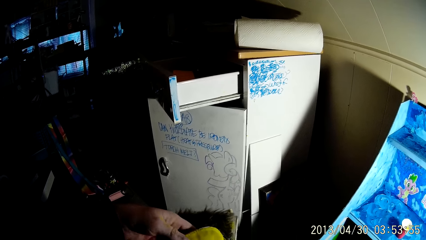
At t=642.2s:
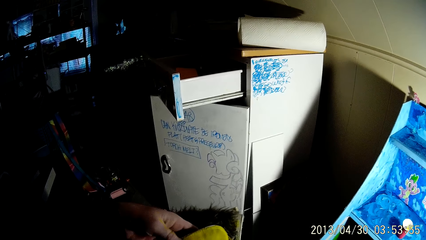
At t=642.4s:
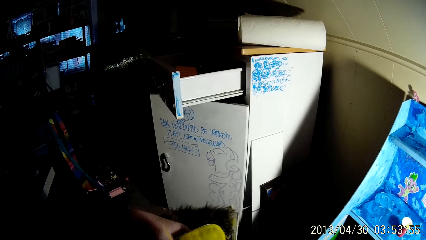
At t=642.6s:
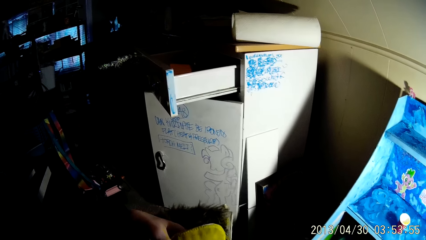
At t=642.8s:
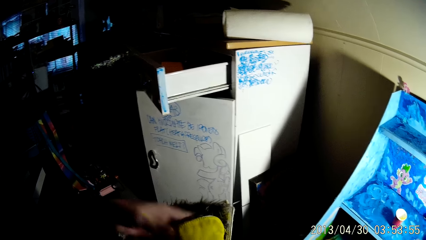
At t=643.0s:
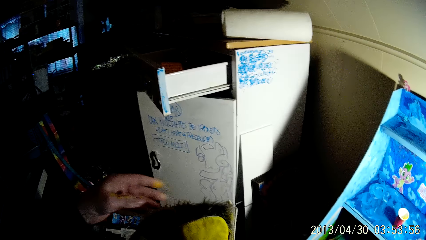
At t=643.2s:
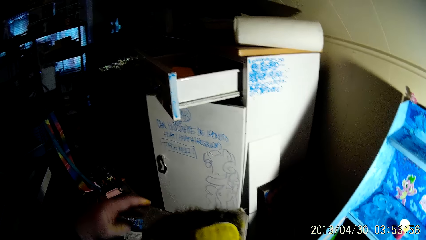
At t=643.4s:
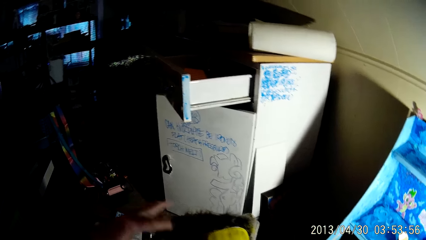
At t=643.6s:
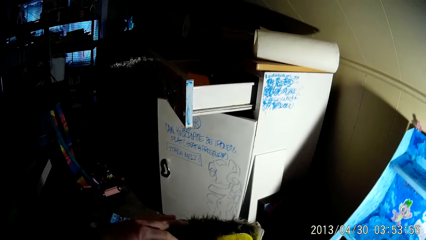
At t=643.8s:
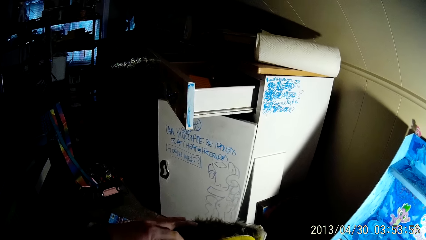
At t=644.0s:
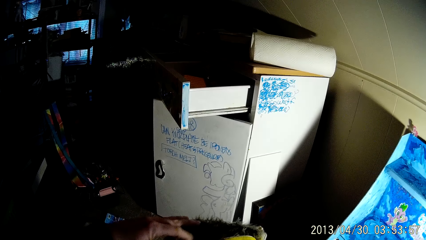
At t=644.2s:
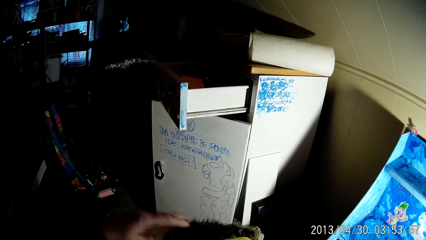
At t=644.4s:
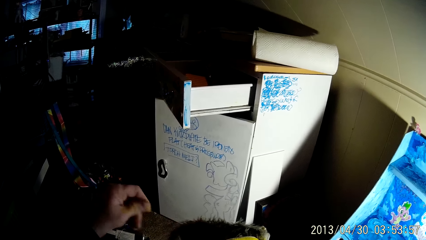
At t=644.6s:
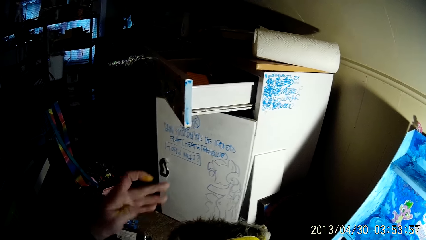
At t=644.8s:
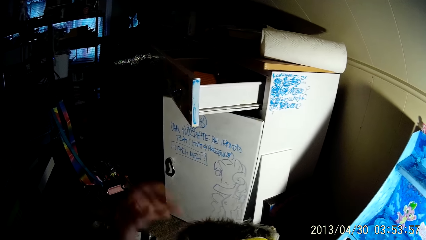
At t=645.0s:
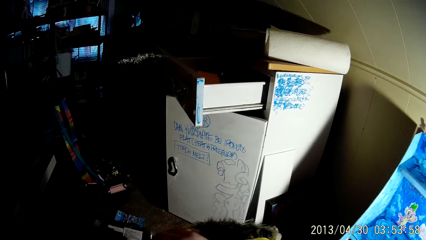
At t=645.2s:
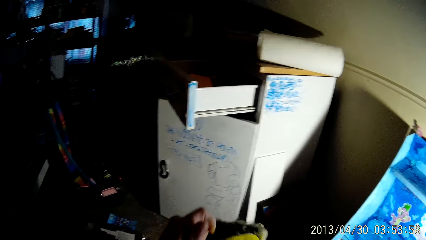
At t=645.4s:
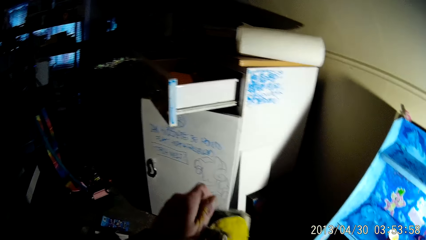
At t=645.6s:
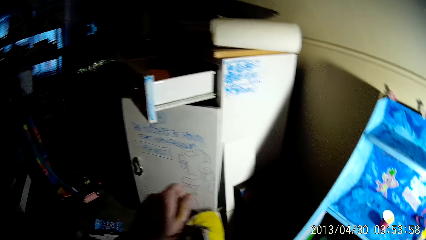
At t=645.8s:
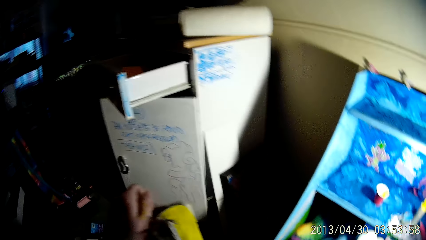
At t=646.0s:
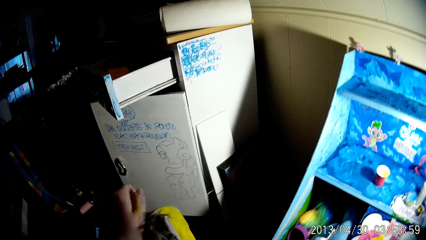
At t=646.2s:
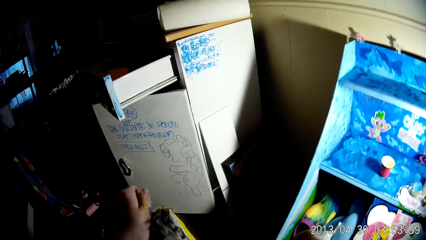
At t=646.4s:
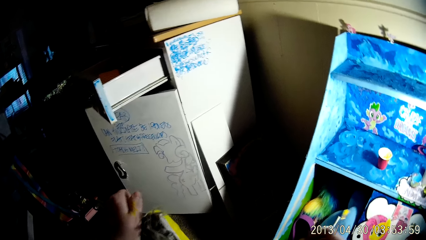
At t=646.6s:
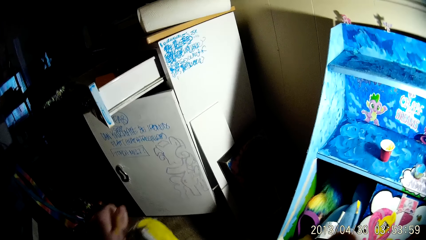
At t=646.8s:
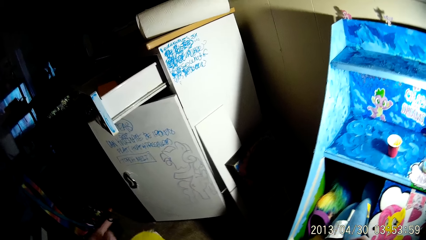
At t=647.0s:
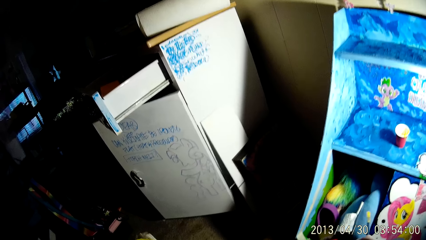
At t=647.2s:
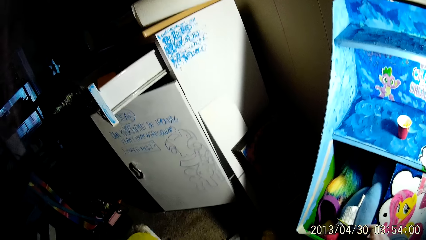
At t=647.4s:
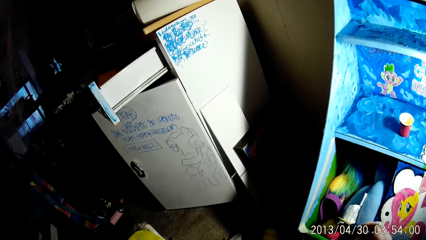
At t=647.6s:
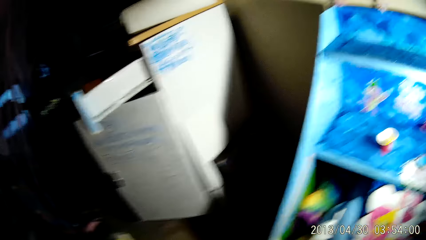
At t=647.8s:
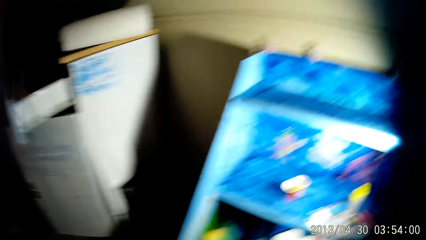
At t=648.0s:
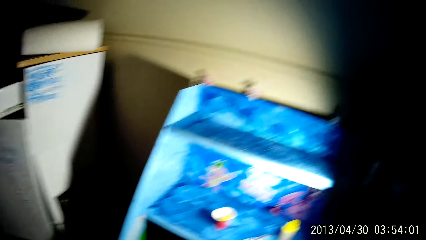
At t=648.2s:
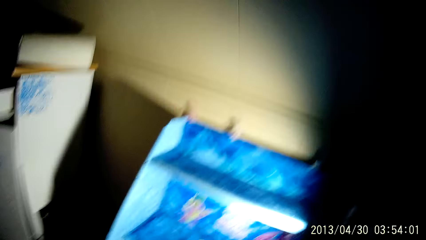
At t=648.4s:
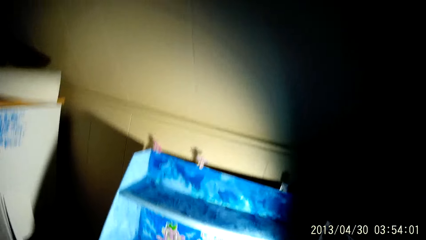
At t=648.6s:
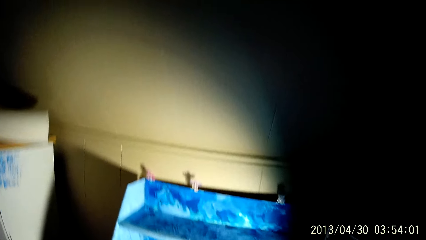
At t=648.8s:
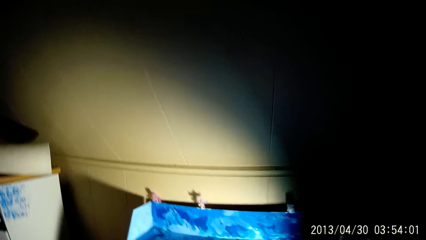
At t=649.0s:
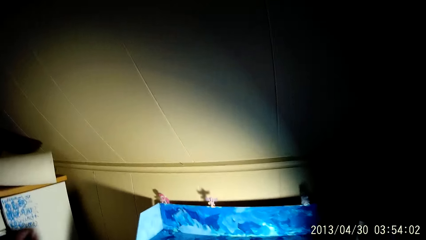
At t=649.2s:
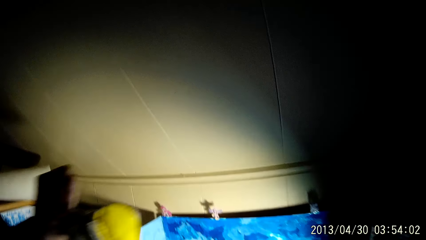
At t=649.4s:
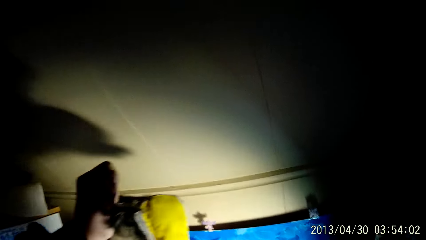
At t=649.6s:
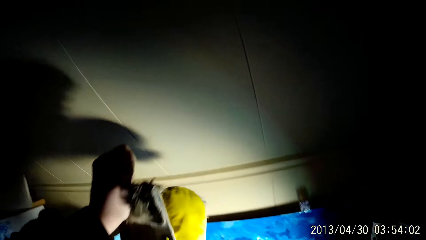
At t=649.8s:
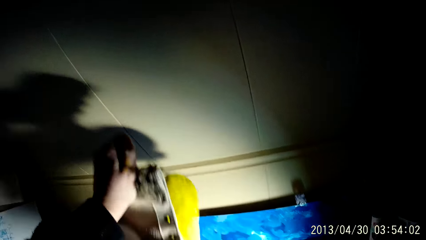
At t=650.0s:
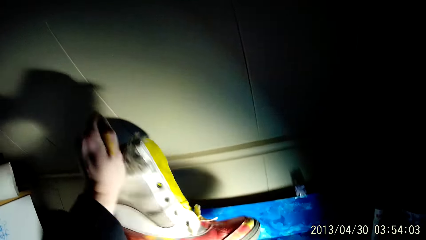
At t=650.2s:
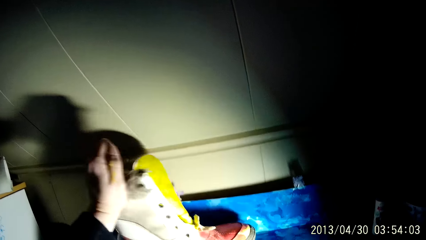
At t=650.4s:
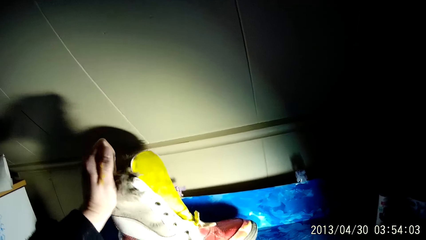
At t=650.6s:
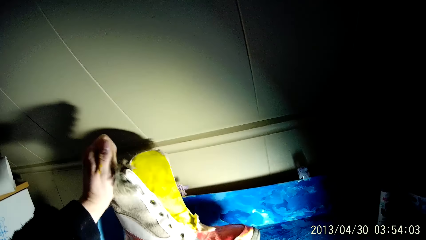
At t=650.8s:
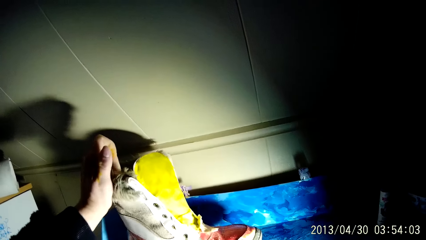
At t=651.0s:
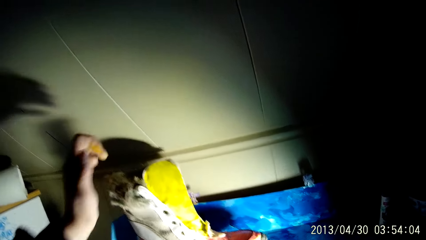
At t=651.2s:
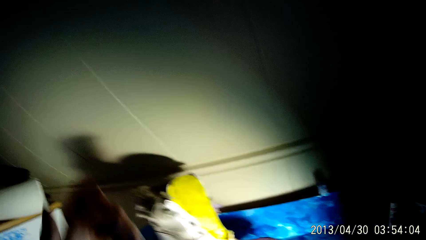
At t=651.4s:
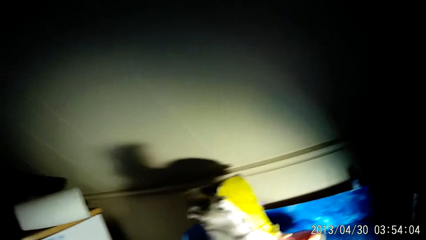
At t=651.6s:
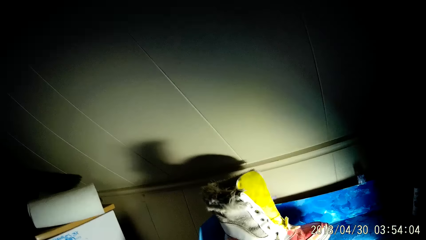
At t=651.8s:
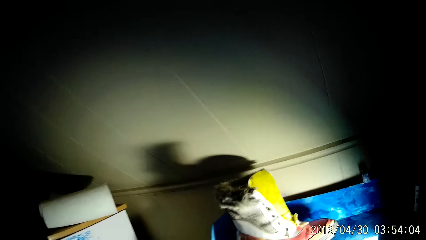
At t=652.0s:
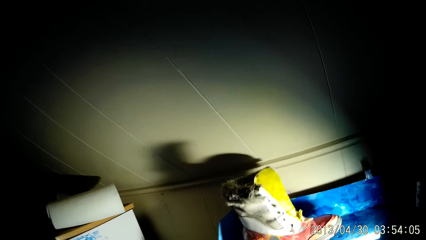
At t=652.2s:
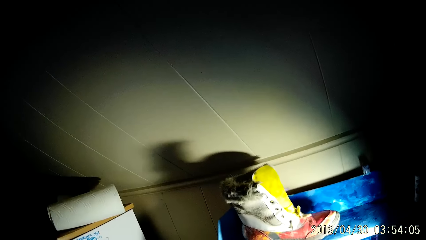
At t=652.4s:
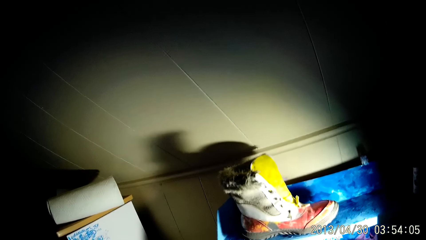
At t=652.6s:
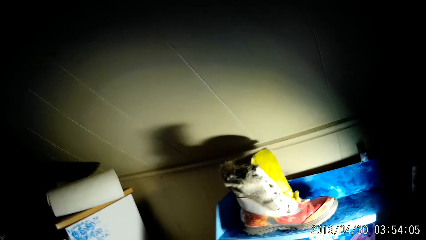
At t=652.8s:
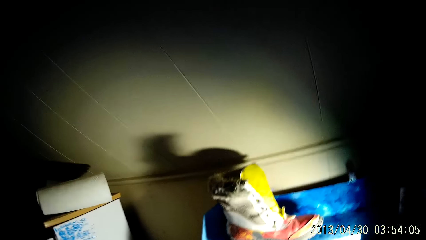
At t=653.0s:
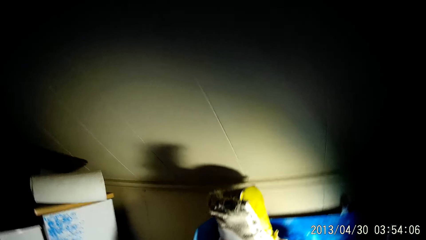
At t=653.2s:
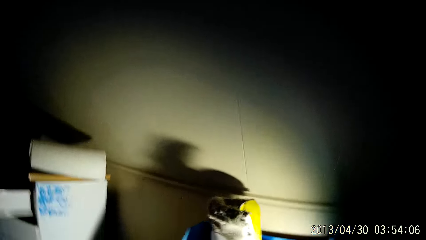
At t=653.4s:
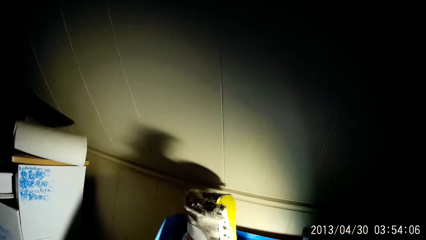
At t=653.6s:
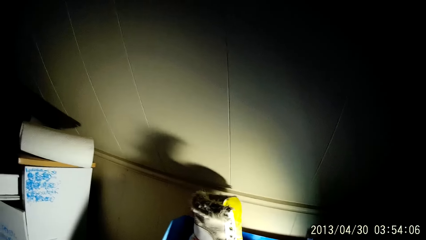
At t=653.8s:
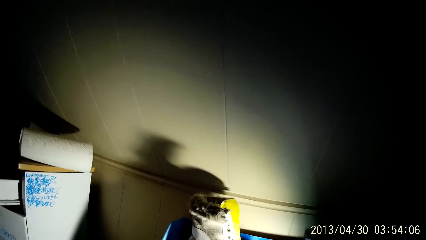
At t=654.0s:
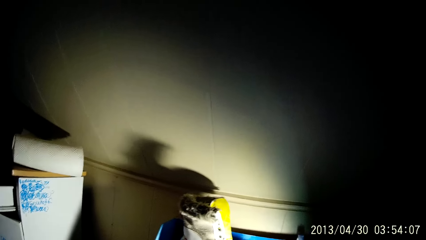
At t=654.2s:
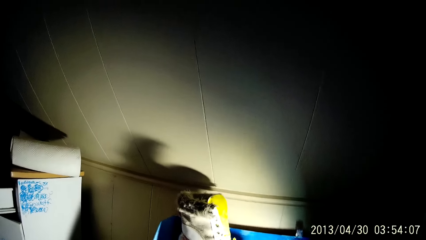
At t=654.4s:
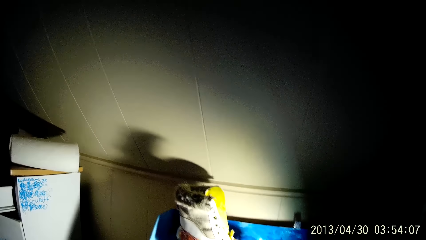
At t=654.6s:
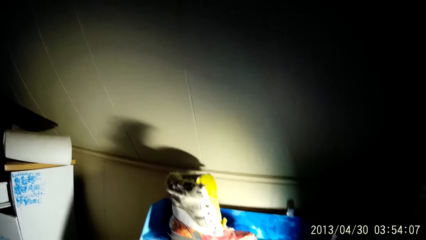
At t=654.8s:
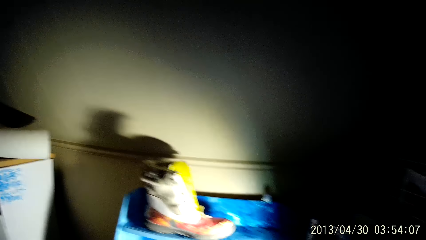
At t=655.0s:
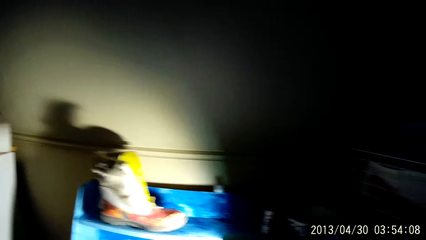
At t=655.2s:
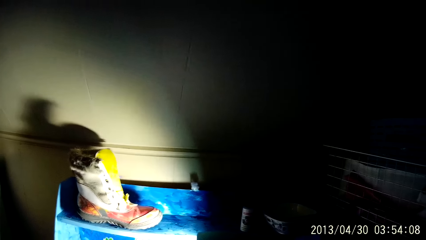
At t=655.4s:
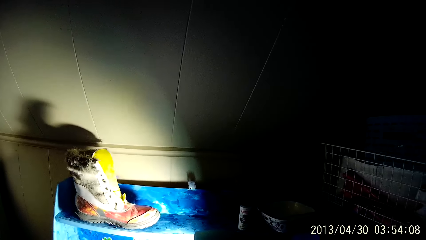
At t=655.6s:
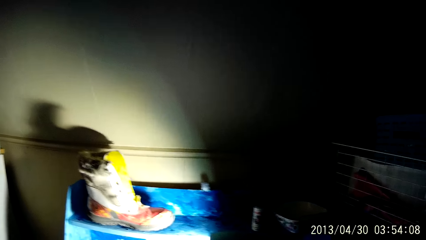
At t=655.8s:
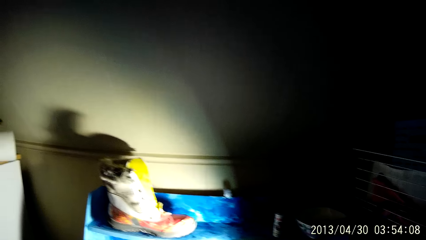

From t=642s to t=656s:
The camera wearer adjusts the pair of boots in his left hand. He rubs the fingers of his left hand together. He holds the pair of boots with his left hand. He drops the pair of boots on a shelf with his left hand.

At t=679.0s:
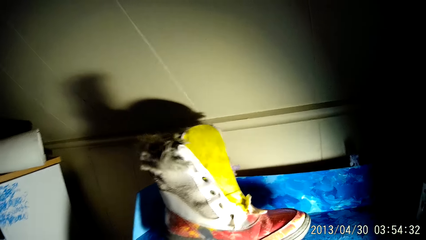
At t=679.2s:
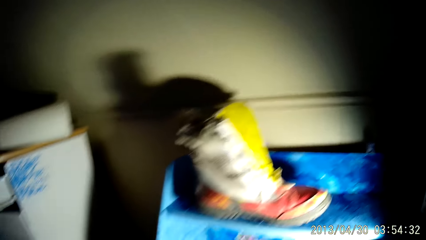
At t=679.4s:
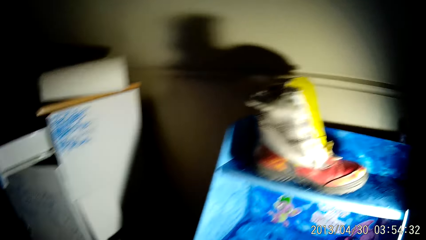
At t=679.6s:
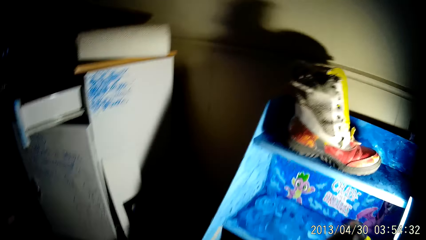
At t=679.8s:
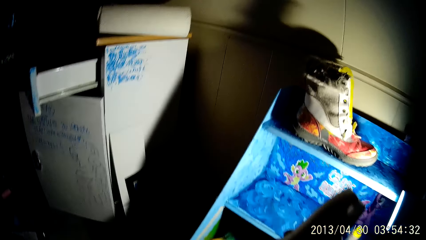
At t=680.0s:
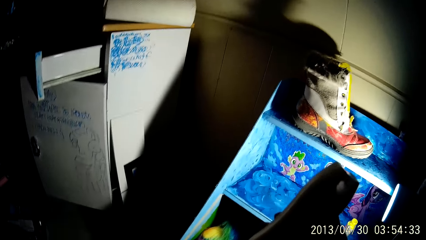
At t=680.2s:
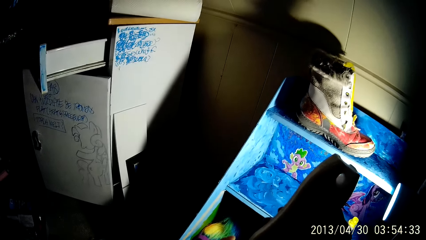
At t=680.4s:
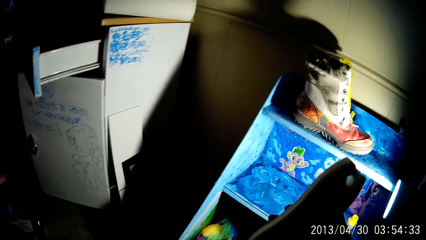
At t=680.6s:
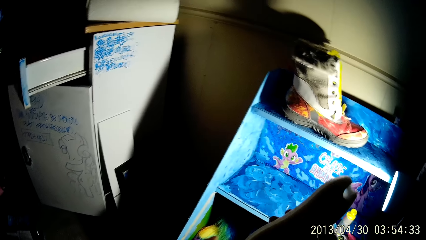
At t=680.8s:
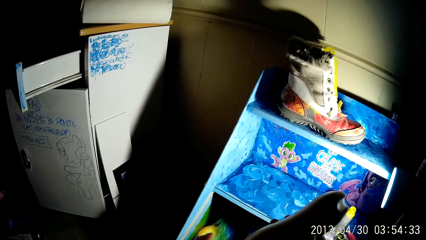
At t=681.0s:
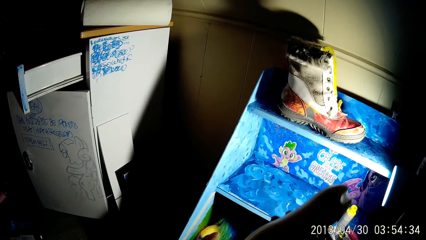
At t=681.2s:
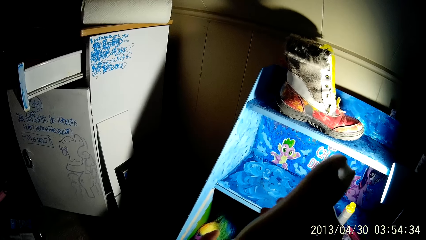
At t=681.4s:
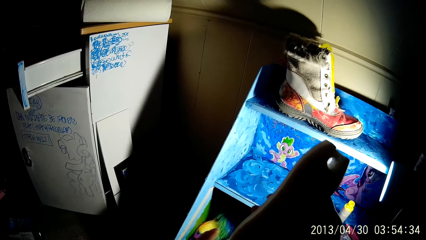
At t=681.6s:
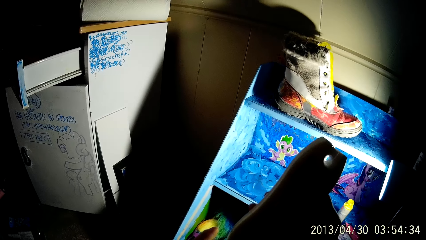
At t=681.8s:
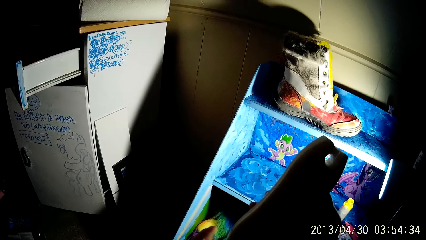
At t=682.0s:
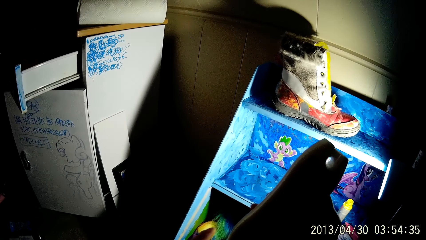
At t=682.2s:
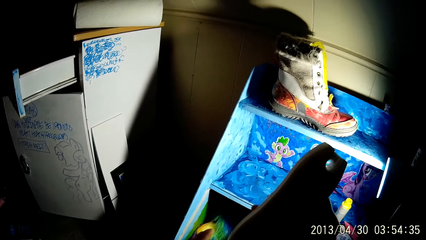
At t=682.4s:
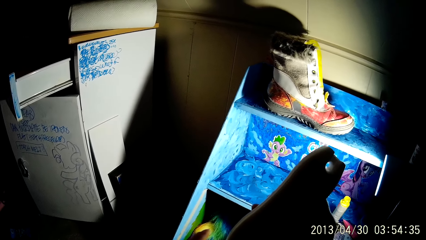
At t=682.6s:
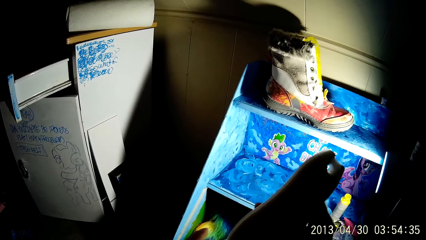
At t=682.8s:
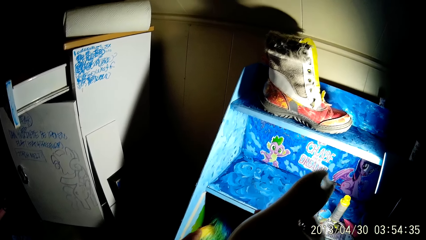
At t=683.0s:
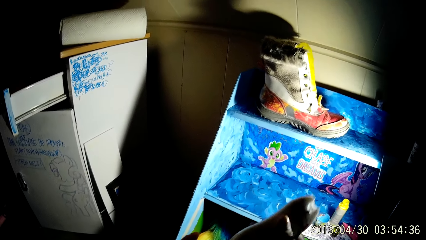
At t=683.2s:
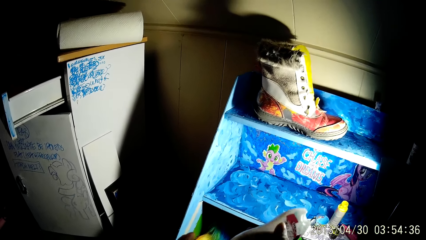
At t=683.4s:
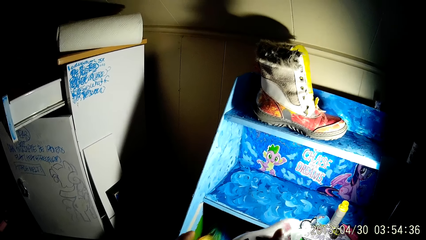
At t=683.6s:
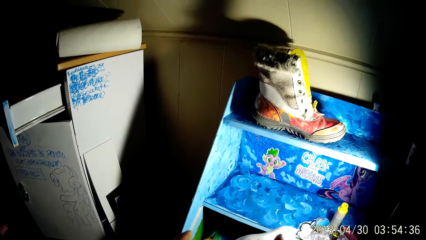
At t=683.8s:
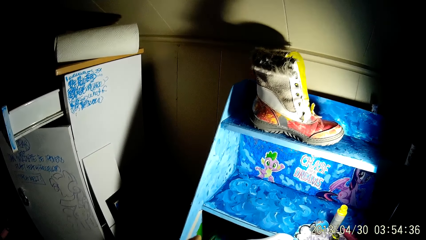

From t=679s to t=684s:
The camera wearer holds a bottle of cream in his right hand. He lifts up the body lotion.
